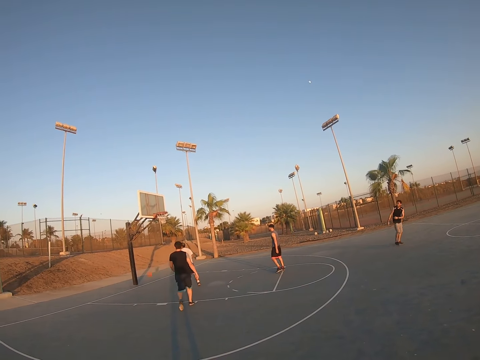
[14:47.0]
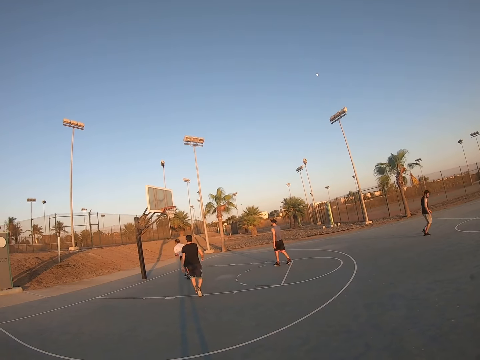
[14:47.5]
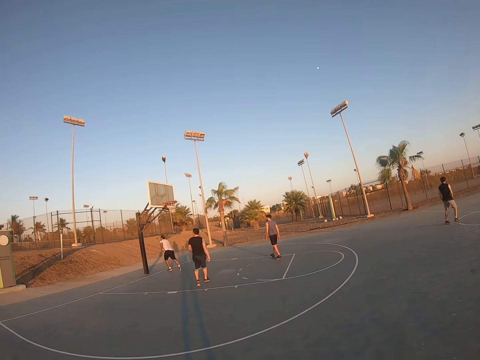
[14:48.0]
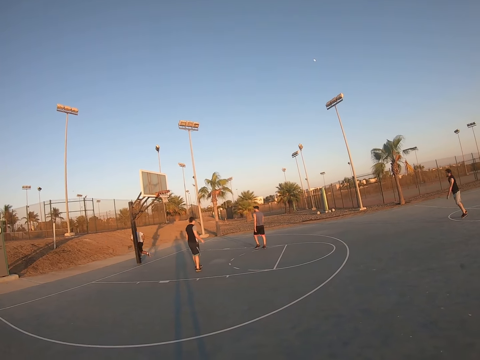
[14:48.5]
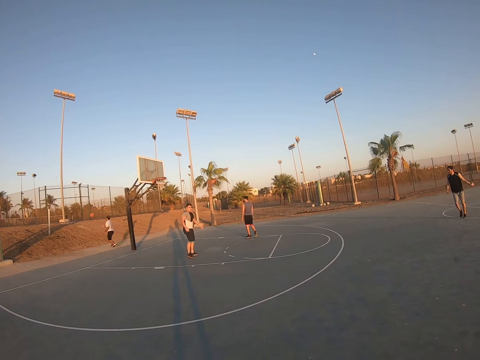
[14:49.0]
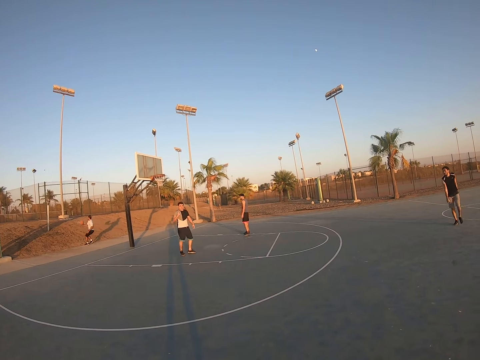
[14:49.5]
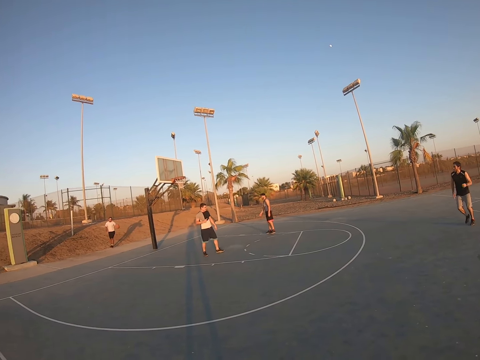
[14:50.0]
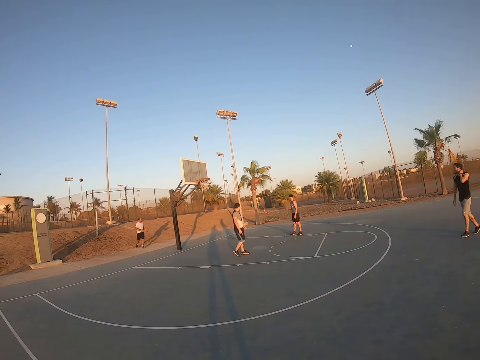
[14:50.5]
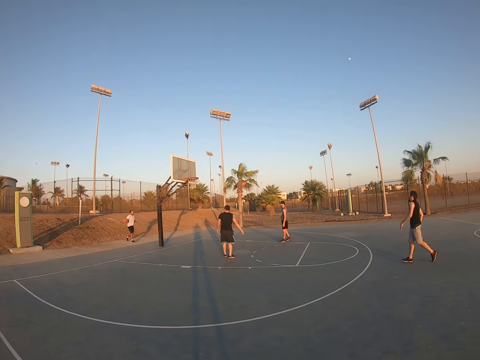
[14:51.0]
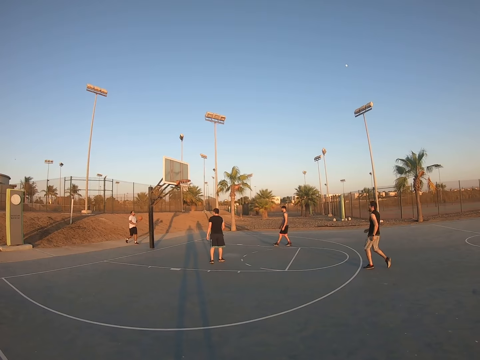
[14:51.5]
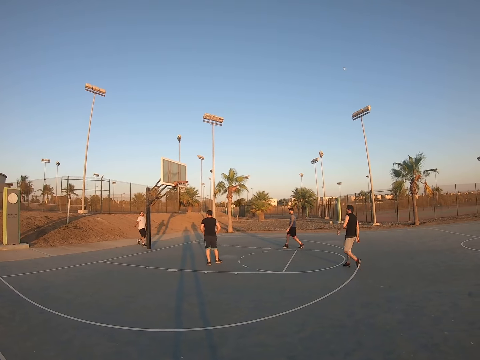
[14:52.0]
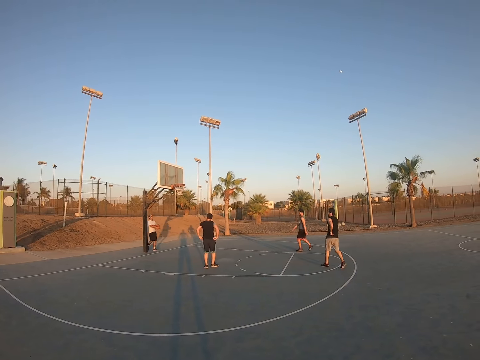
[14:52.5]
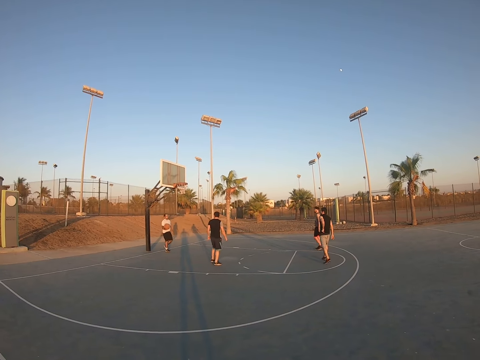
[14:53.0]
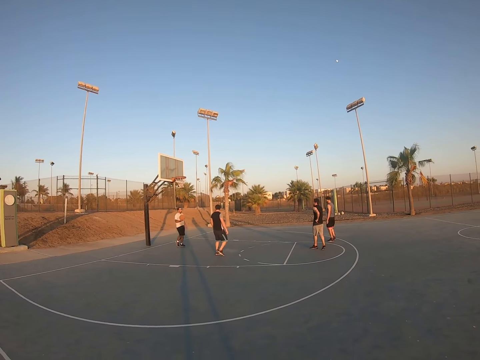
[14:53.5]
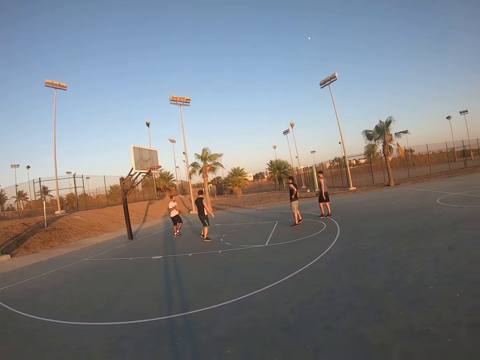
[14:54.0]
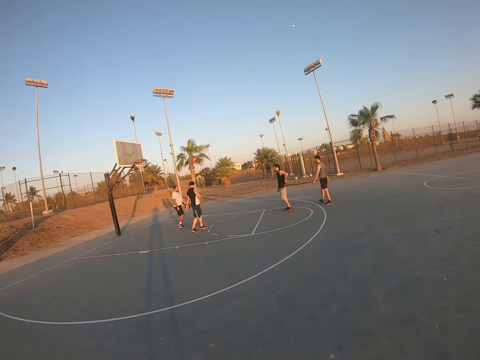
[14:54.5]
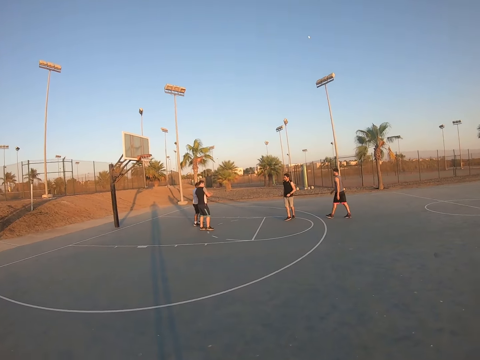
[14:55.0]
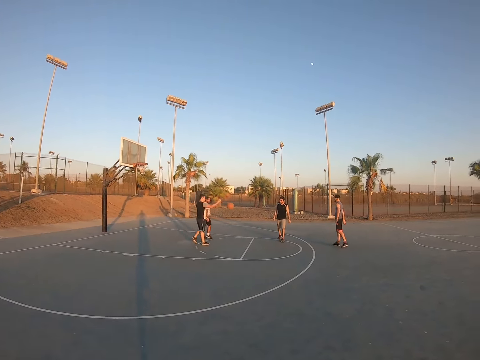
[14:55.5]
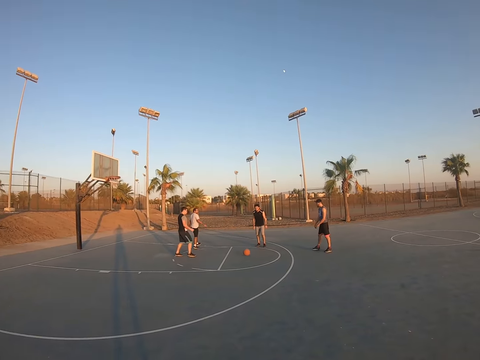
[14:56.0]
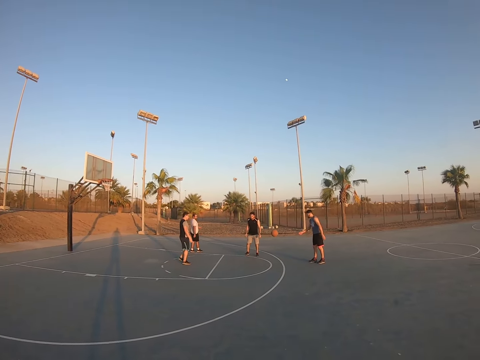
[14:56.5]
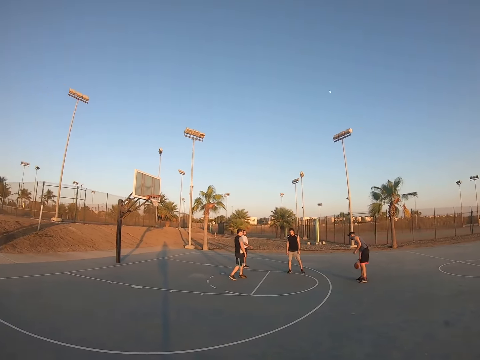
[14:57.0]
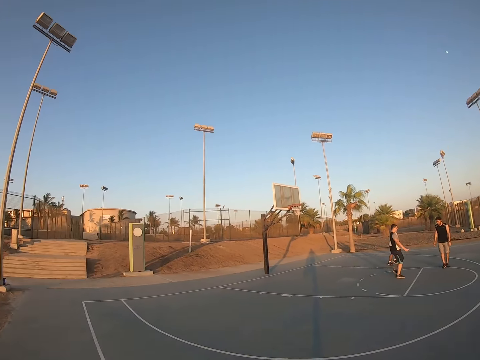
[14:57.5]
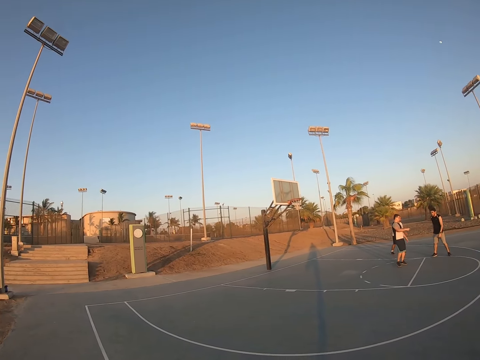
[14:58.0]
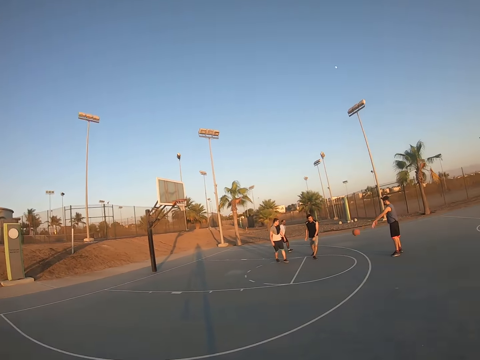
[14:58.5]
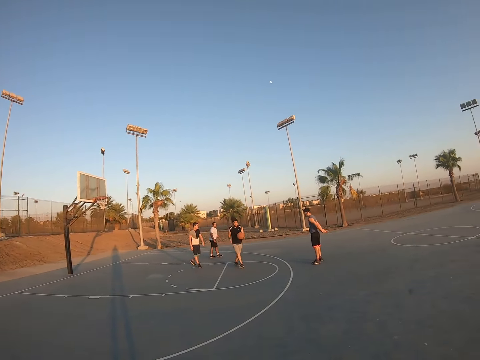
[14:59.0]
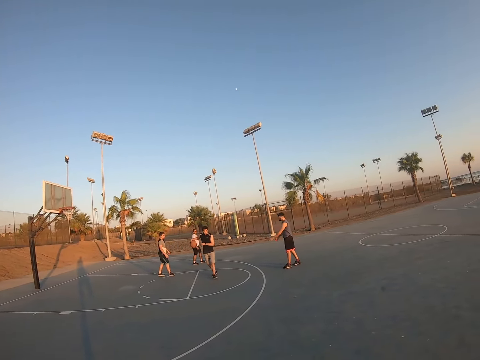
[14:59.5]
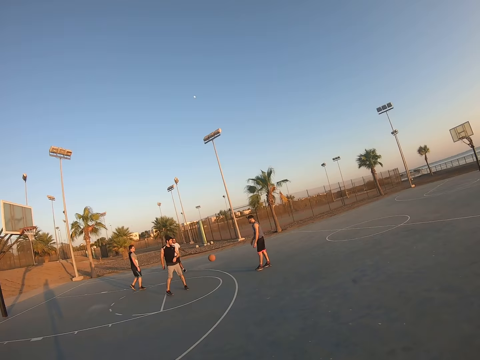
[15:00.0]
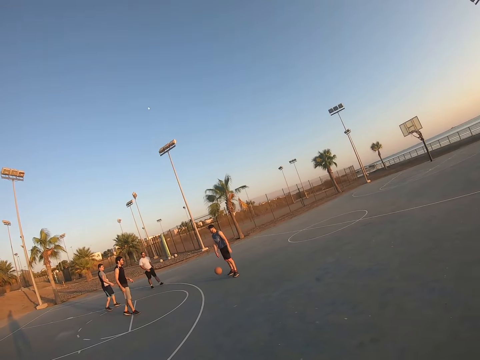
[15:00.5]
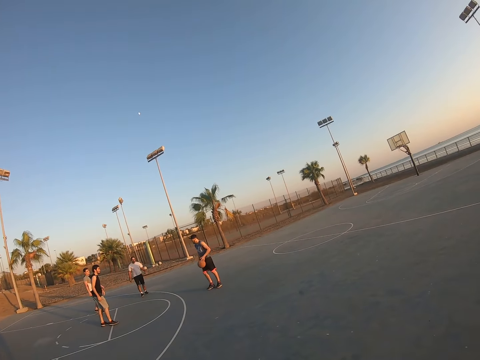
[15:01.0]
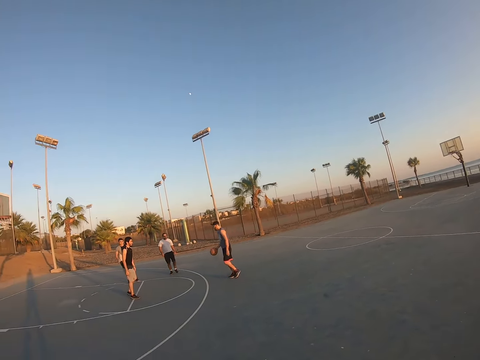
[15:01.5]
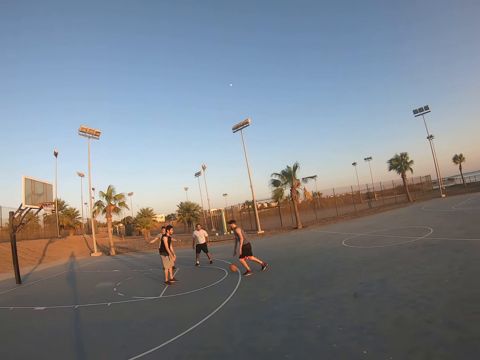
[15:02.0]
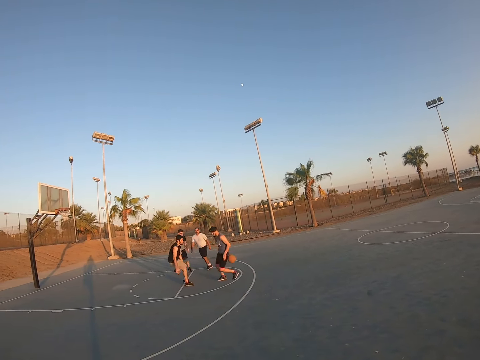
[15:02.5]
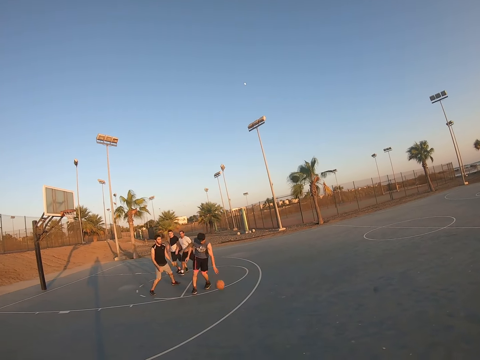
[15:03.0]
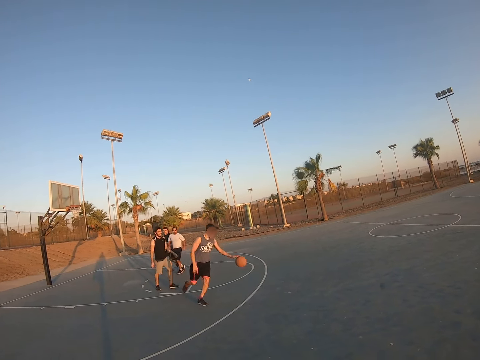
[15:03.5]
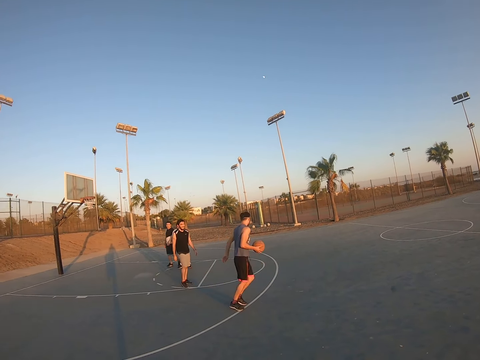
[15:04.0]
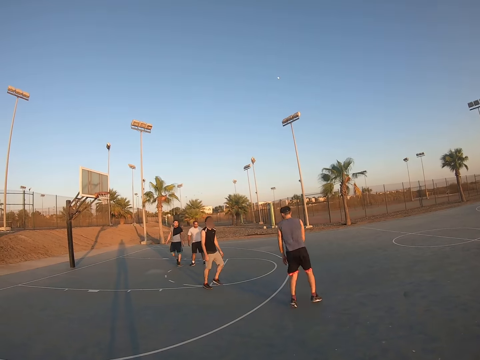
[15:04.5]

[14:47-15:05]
A man runs after the ball, catches the ball, returns to the basketball court, bounces the ball, and throws the ball to another man. The other man catches the ball and throws the ball to a third man. The second man bounces the ball.

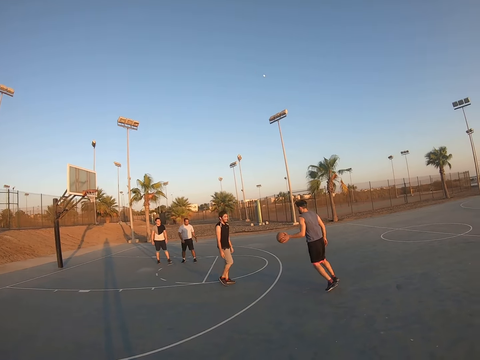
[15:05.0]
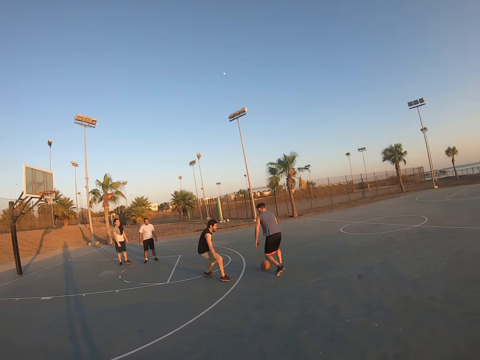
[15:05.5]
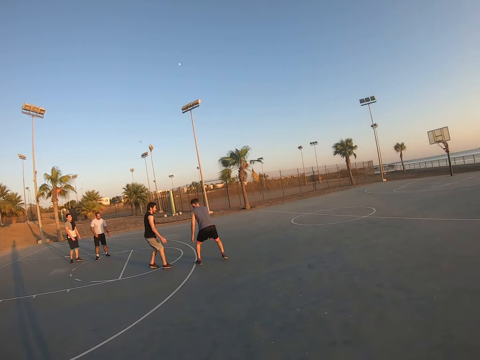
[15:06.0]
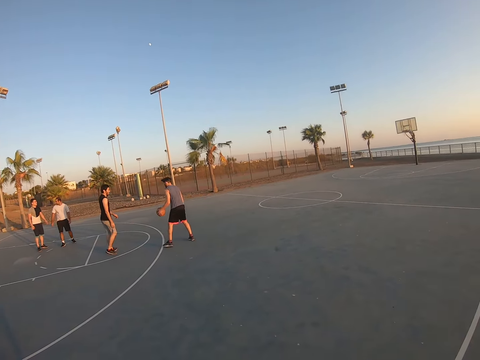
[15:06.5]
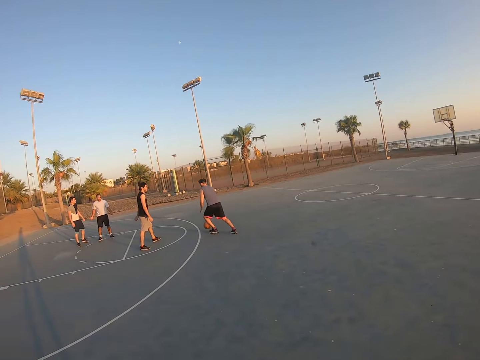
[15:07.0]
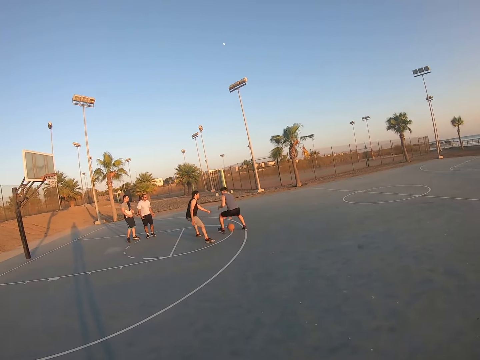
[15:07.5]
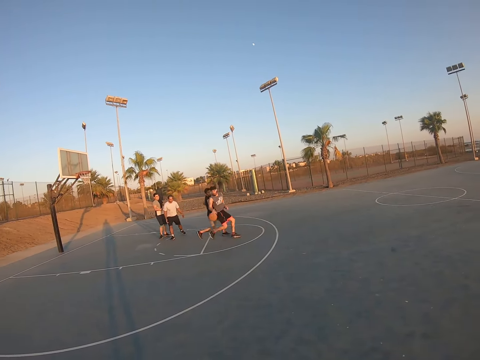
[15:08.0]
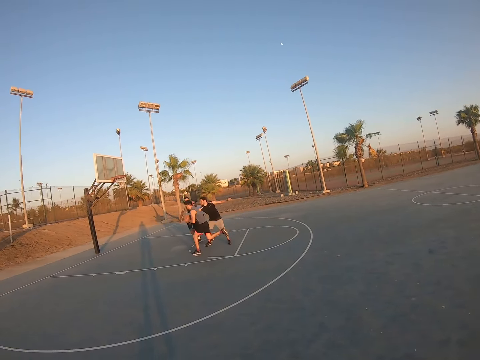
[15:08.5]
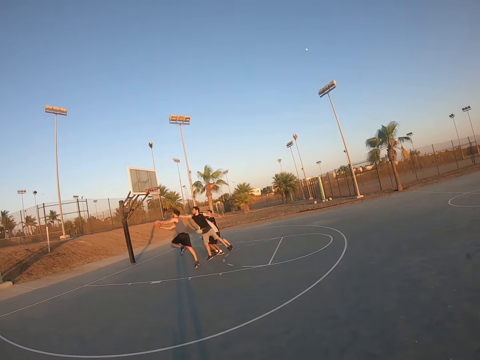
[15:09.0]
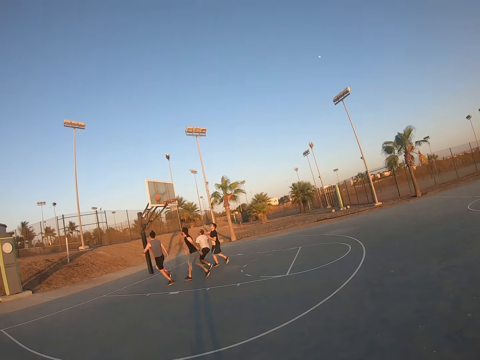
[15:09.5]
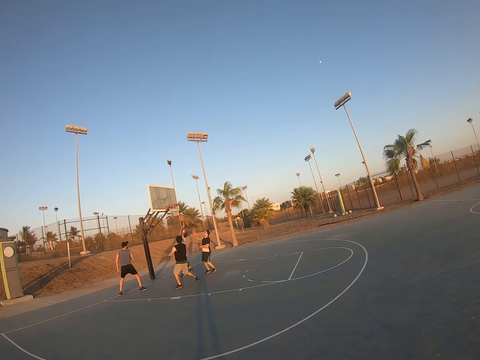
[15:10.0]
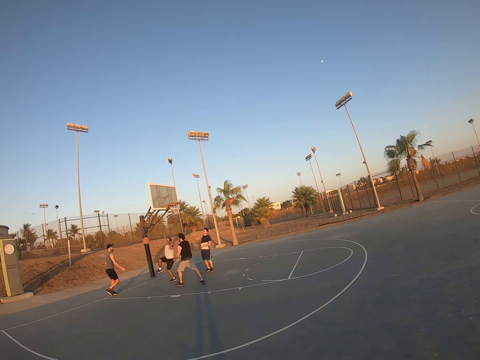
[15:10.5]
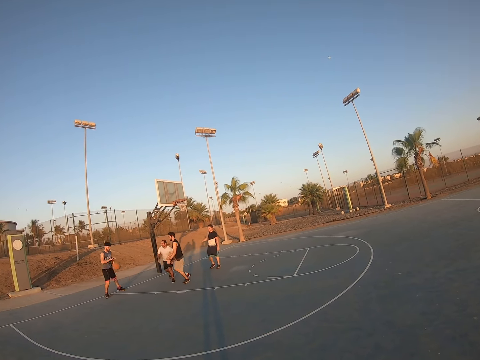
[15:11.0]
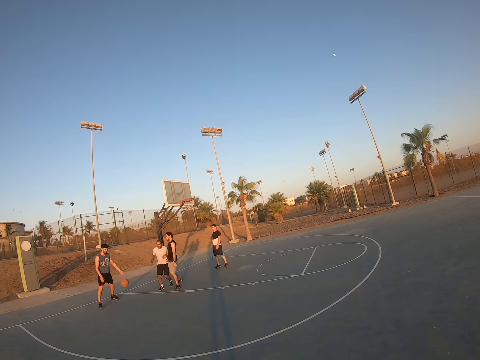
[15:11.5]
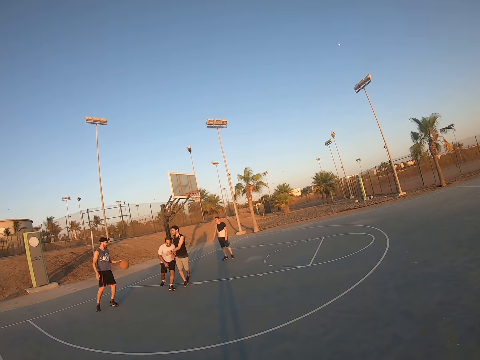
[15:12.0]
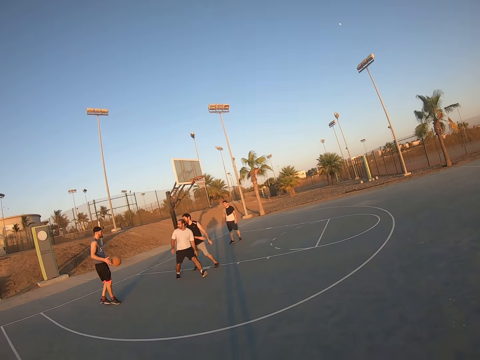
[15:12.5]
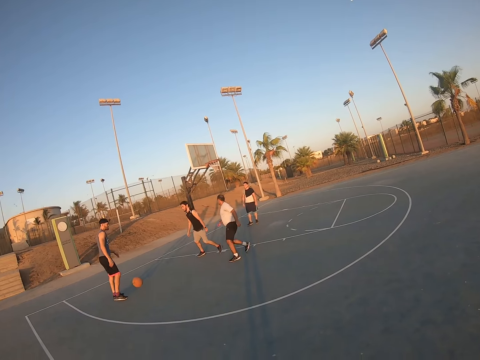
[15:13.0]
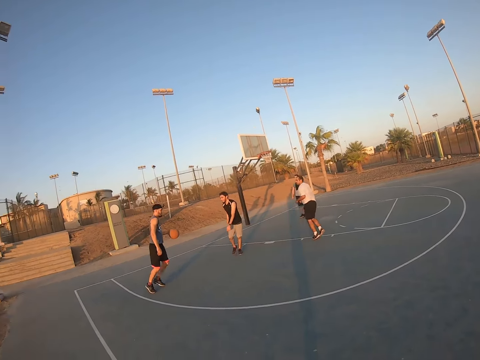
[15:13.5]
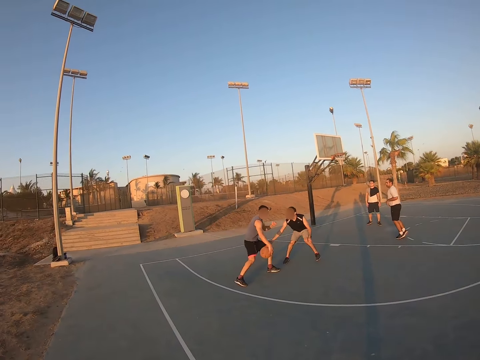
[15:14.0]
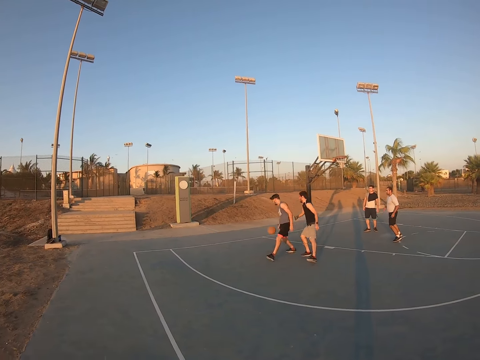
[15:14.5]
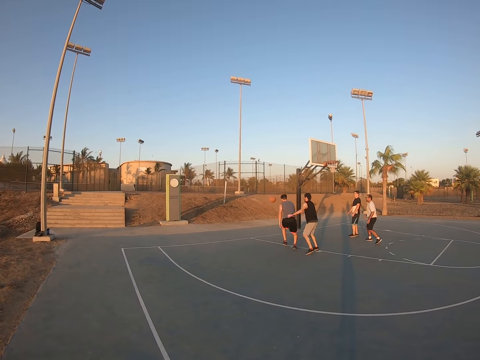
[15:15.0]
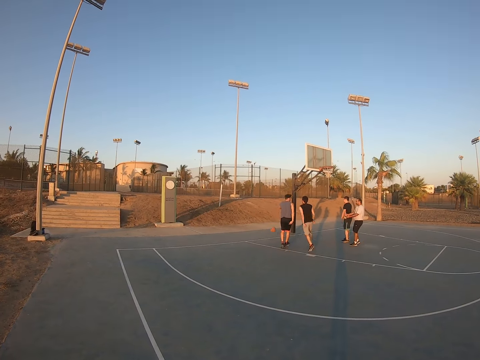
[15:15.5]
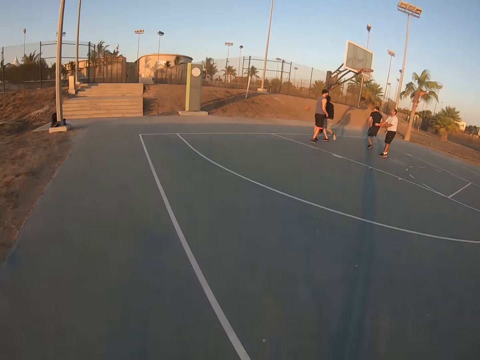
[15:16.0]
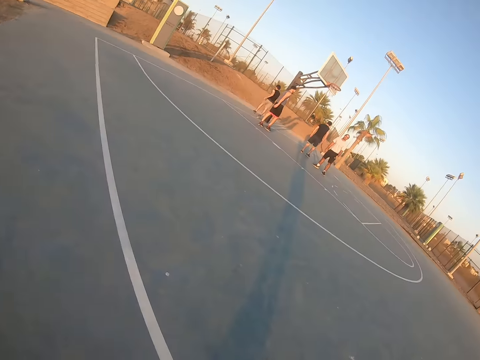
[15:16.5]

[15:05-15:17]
A man throws the ball to the field goal and bounces the ball. Another man attempts to take the ball from the first man.
